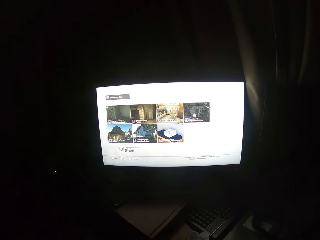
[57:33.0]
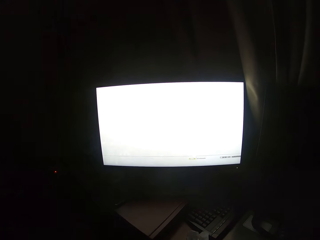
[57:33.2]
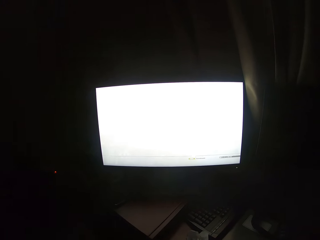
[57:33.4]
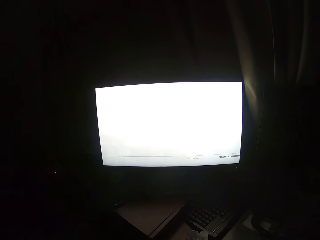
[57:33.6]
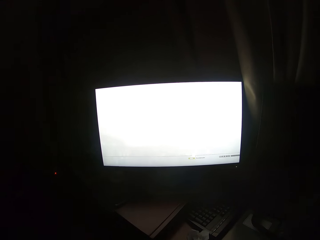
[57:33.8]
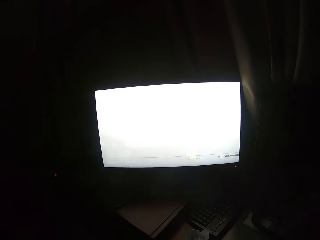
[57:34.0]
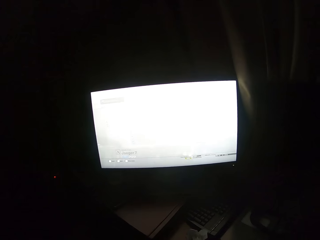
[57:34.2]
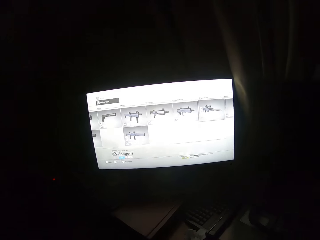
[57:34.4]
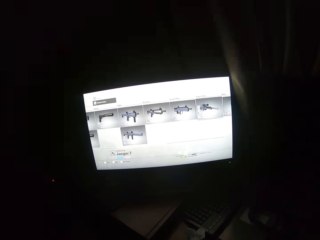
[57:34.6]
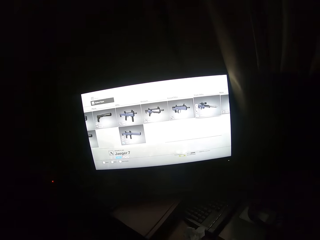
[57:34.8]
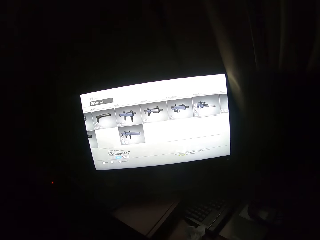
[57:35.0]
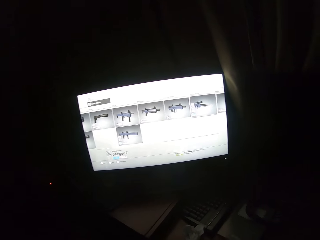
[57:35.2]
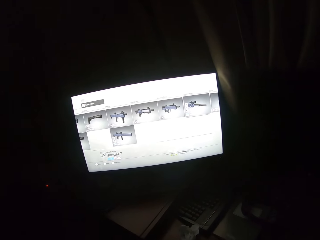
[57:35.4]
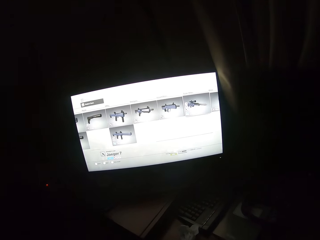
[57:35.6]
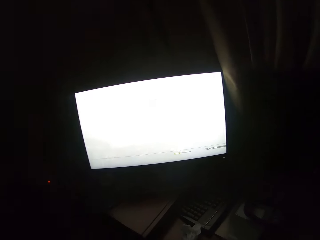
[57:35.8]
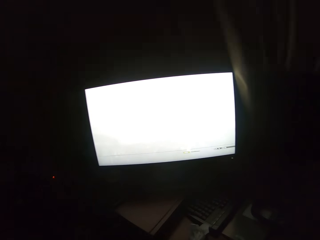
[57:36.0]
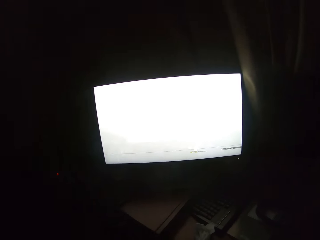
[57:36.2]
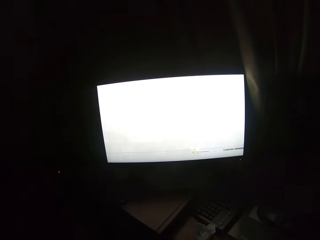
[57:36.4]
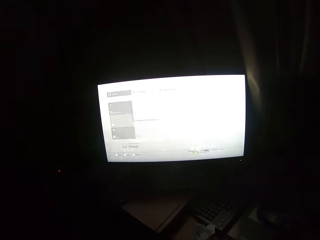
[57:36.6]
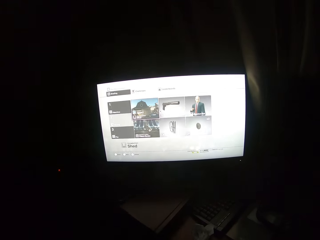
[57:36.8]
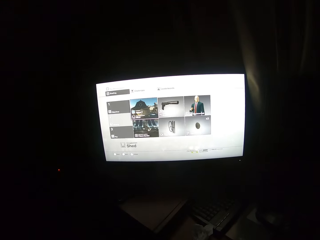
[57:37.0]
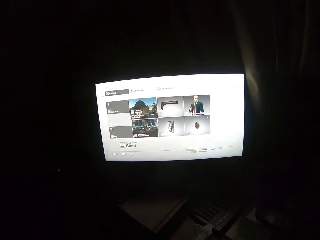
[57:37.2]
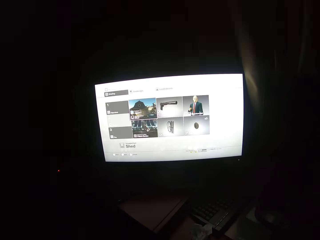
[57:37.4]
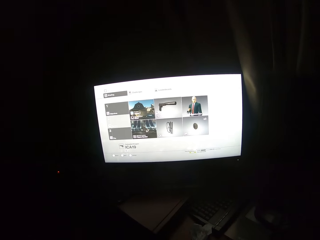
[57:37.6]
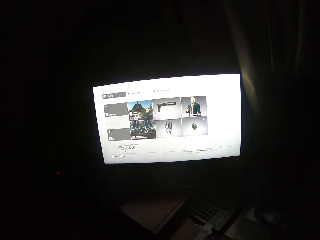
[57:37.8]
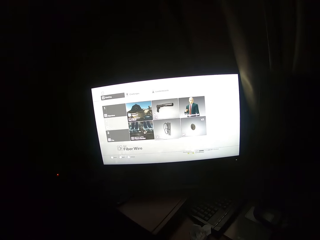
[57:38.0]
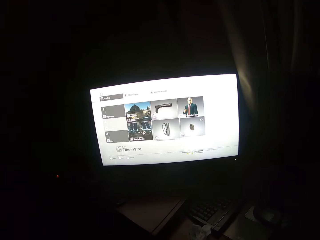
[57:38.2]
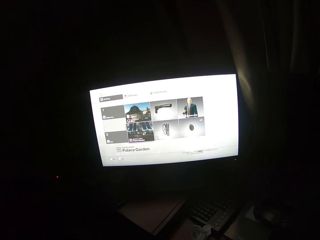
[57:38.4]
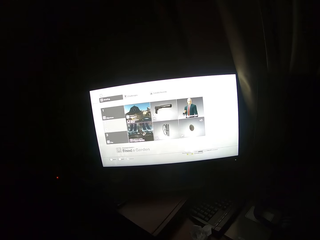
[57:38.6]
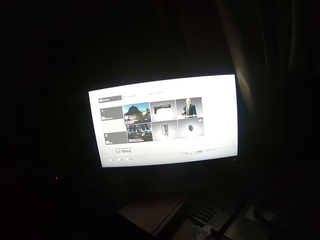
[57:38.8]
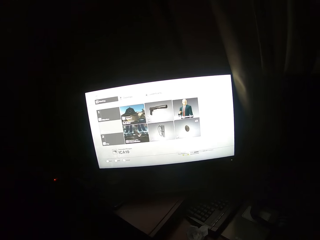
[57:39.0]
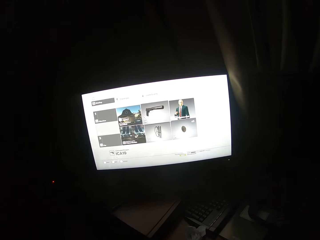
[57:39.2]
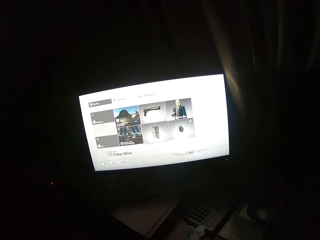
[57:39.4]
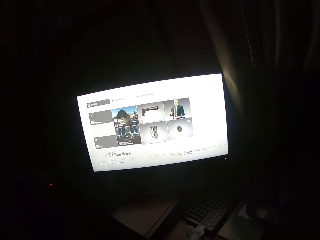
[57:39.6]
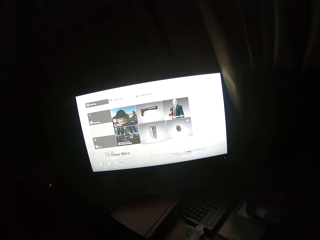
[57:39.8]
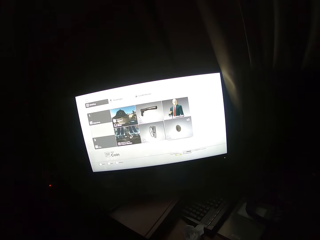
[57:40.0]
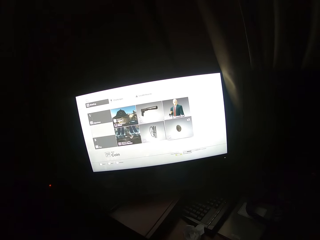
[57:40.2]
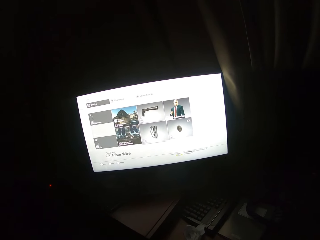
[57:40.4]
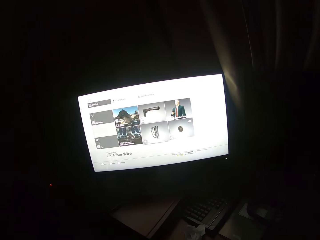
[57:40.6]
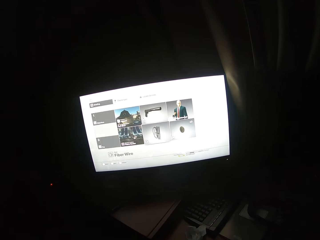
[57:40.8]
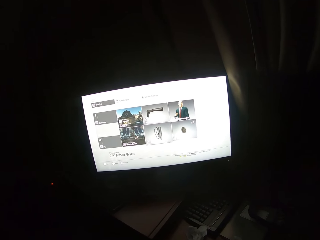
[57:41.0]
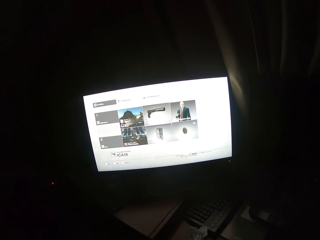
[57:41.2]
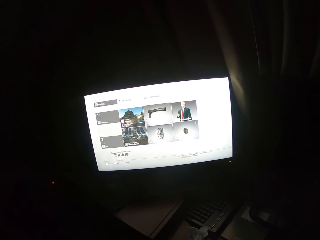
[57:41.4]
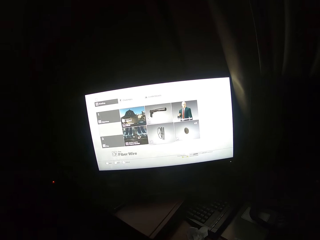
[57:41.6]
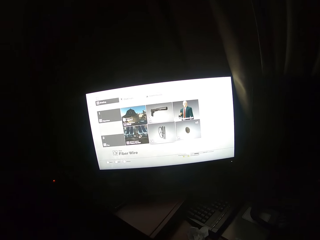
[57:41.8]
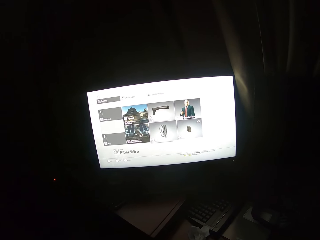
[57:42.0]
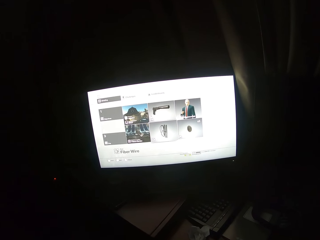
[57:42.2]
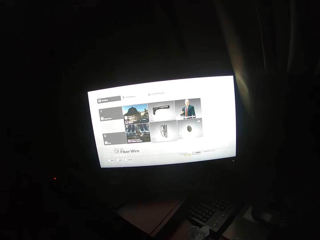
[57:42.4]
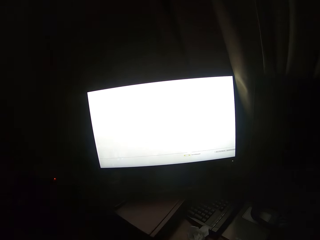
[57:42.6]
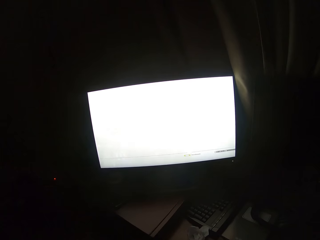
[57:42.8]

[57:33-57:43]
The camera wearer turns to the side. They scroll through the screen with a controller.

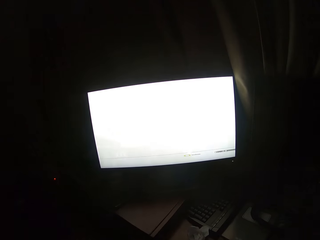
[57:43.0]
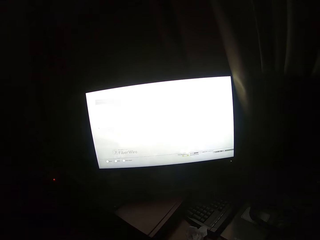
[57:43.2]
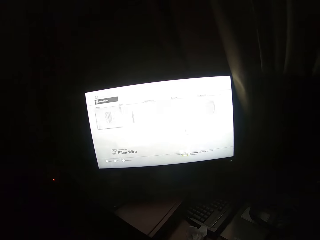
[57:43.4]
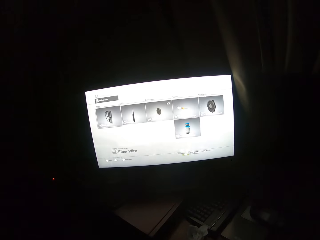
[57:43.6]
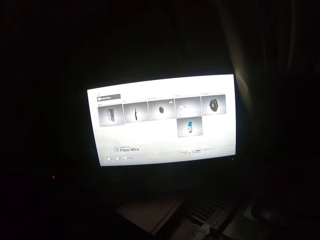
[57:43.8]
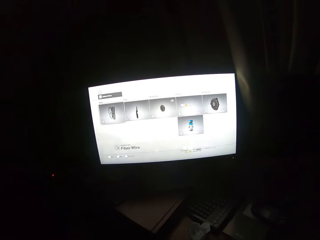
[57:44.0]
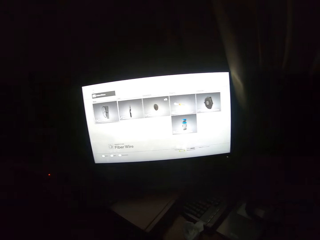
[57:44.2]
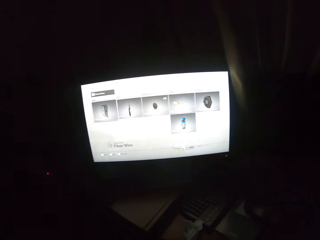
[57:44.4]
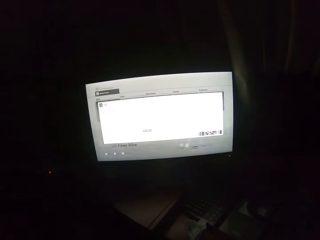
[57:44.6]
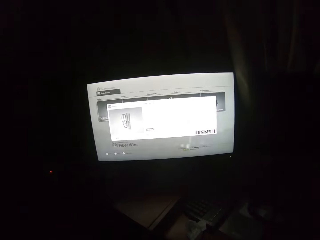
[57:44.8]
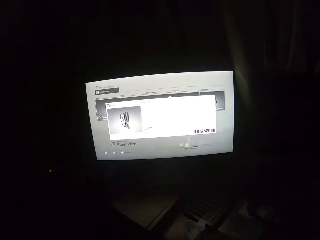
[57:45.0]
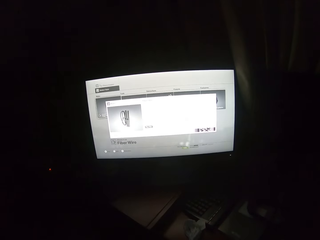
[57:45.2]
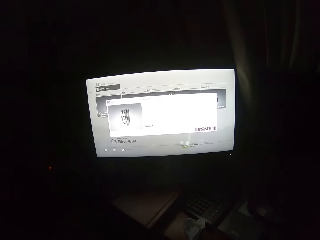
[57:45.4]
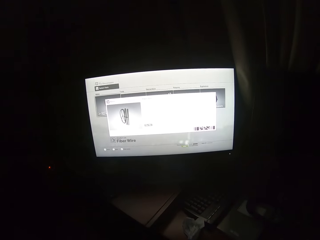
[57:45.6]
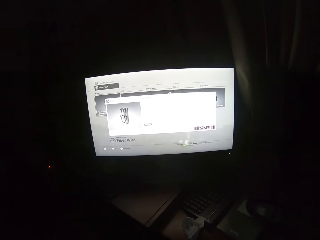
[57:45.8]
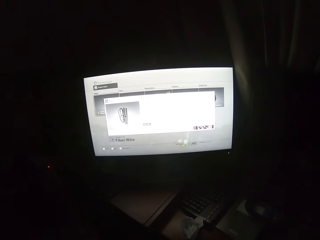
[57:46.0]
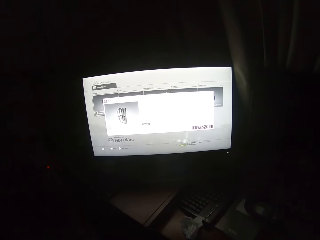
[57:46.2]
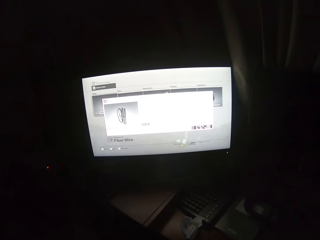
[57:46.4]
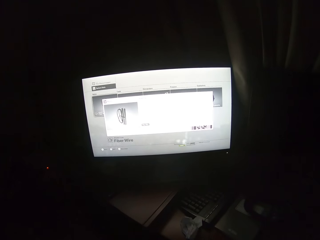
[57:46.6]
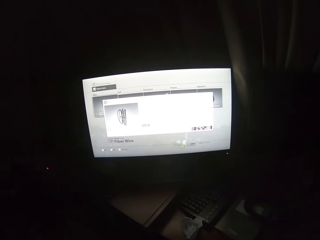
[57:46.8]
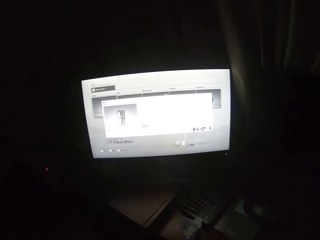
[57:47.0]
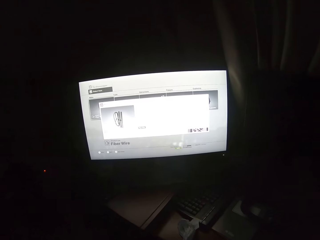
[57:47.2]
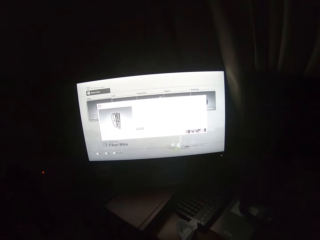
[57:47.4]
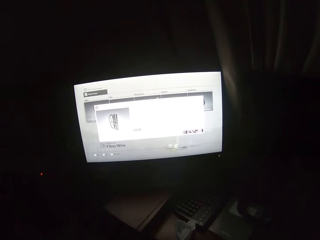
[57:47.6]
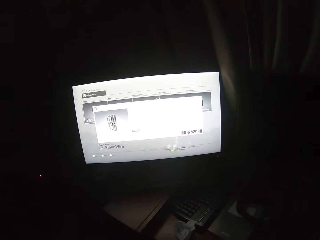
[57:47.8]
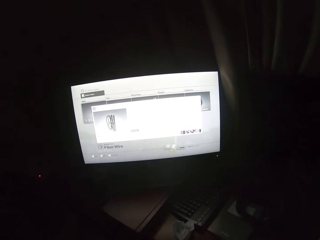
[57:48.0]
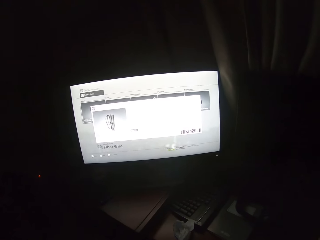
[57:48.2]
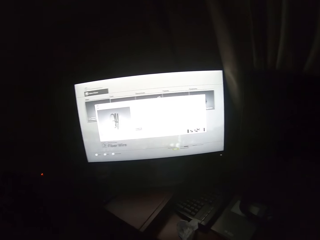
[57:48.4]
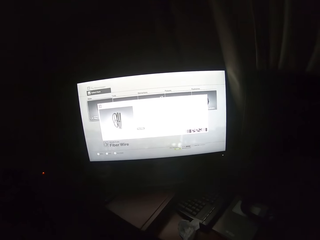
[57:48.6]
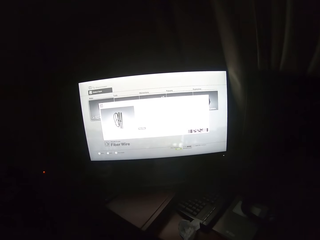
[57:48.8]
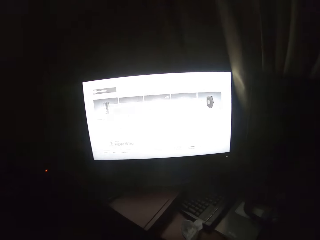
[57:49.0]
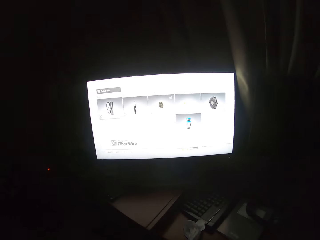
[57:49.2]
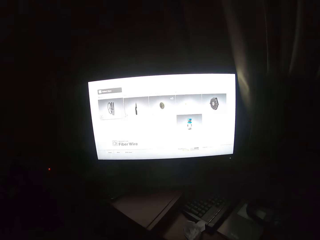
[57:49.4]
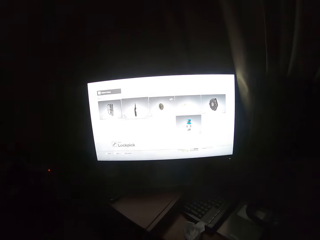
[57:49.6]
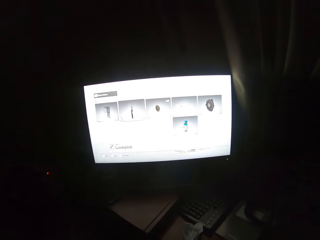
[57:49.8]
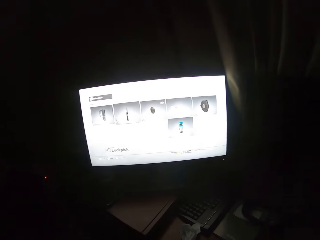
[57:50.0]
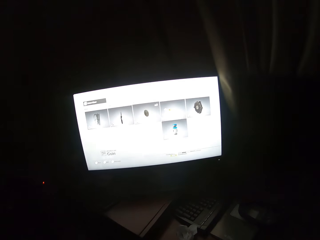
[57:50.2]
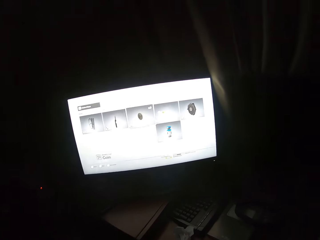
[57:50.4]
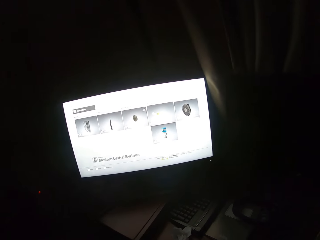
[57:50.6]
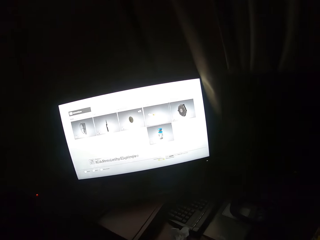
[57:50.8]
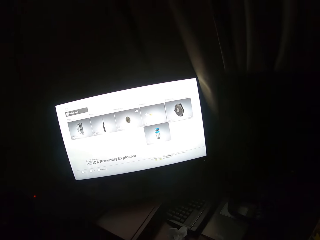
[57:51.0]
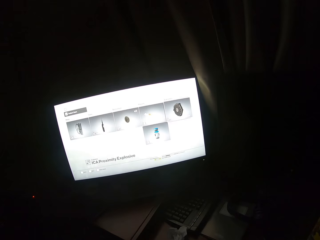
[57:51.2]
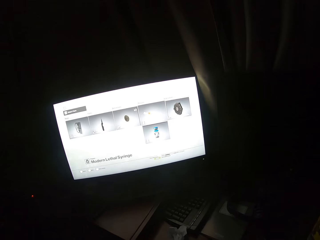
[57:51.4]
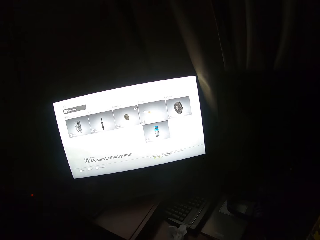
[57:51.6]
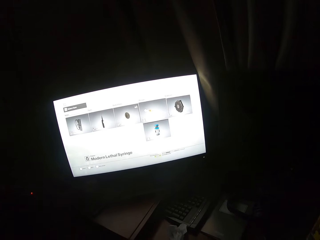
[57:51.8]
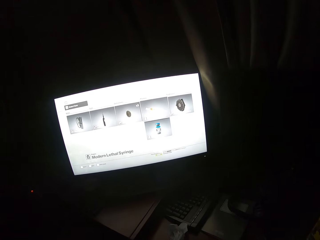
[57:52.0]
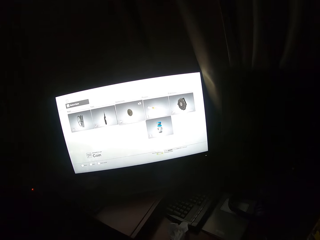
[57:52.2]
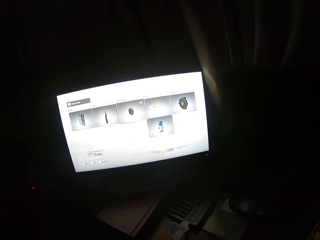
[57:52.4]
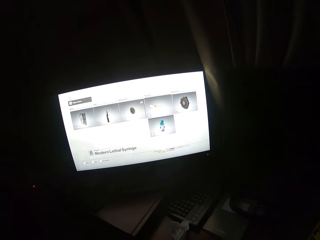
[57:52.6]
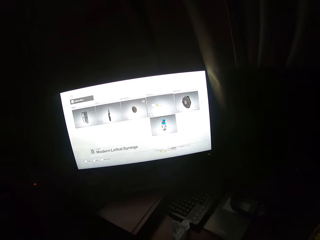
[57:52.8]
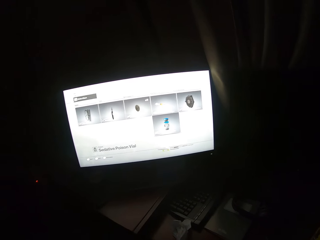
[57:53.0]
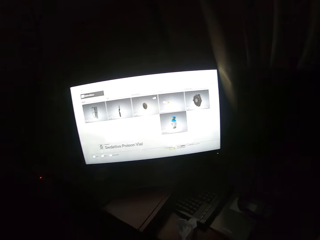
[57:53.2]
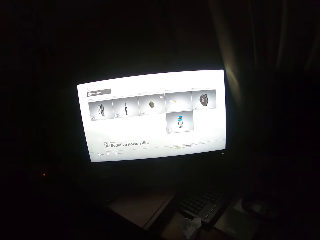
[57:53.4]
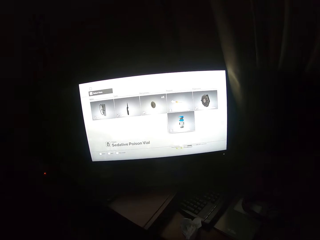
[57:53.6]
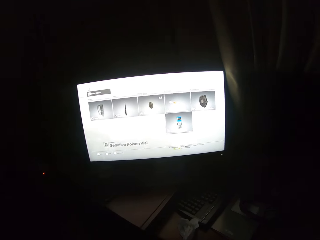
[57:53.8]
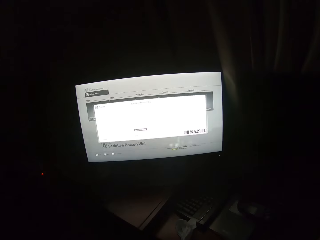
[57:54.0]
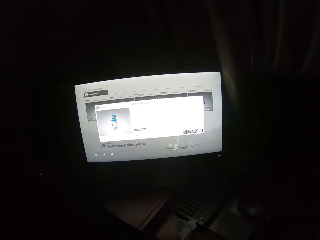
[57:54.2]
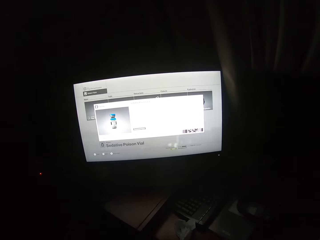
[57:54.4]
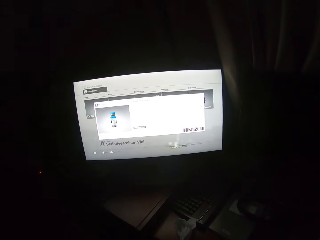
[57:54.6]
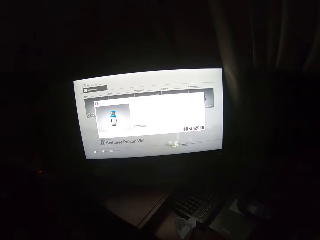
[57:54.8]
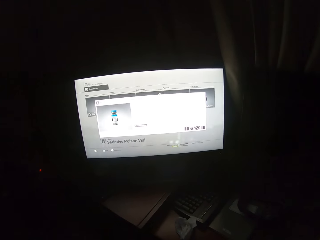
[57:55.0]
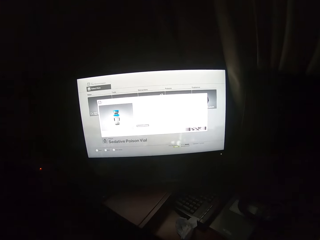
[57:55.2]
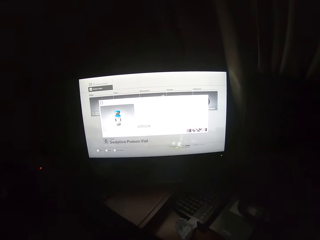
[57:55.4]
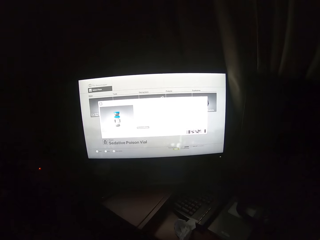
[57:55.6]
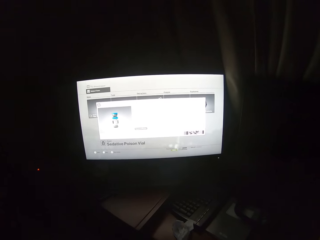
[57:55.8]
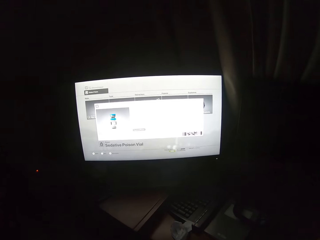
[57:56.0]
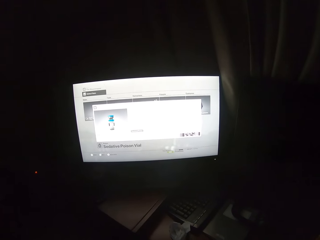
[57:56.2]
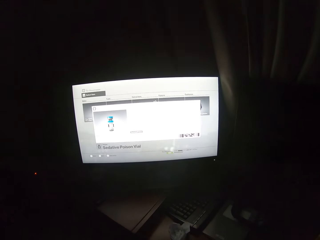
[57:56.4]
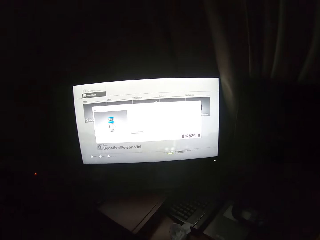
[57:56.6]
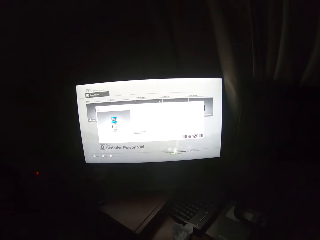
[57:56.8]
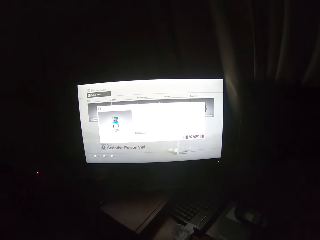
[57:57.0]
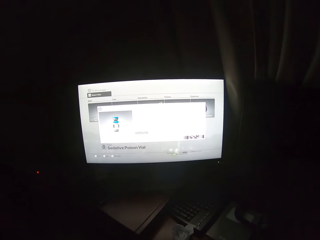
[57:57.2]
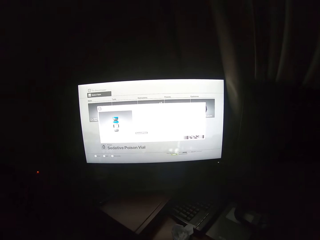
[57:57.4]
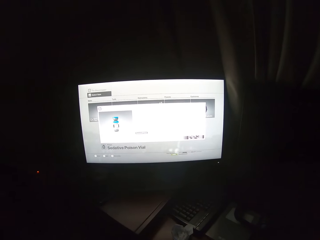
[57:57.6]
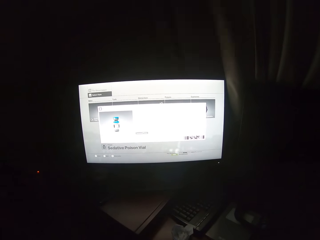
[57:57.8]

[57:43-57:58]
The camera wearer turns to the side. They scroll through the screen with a controller. They turn to the side.
